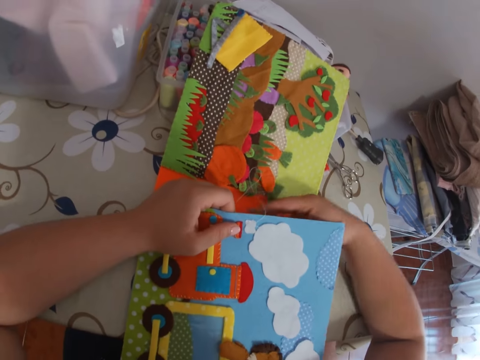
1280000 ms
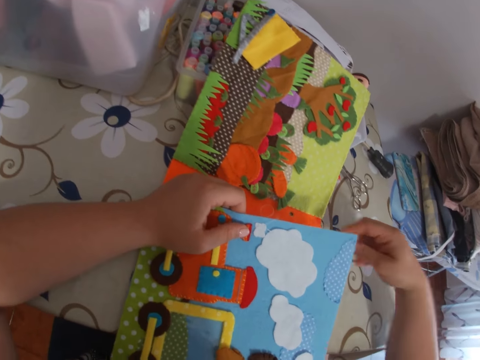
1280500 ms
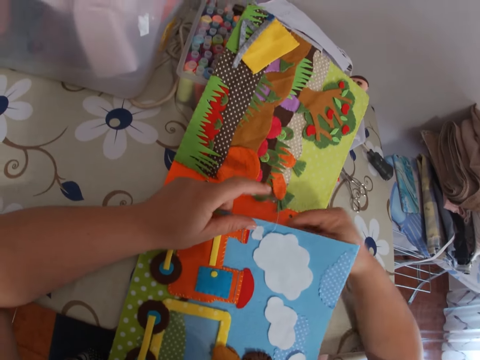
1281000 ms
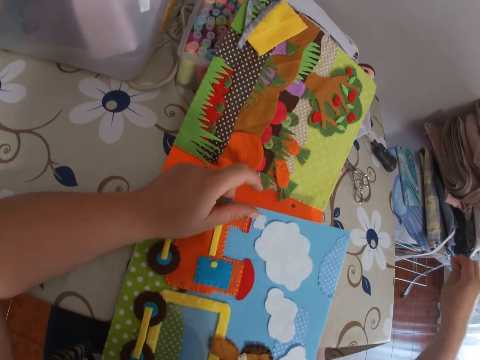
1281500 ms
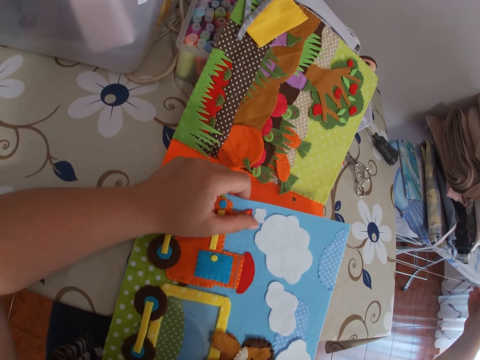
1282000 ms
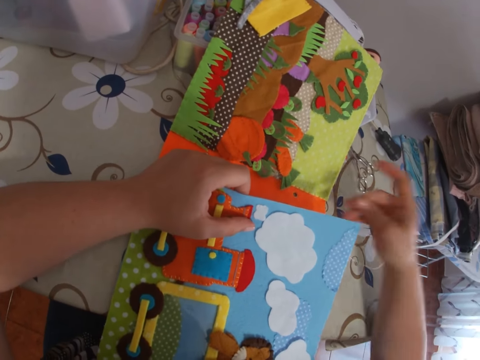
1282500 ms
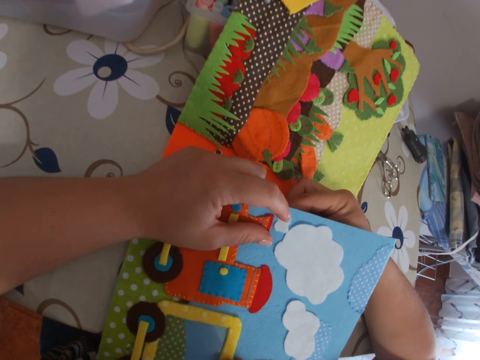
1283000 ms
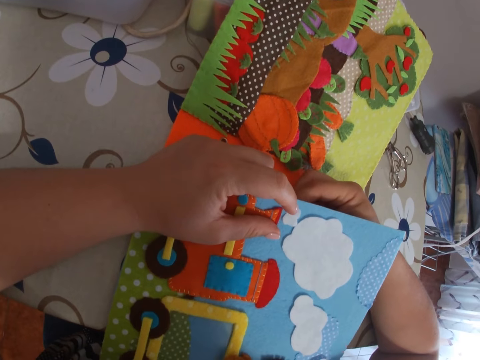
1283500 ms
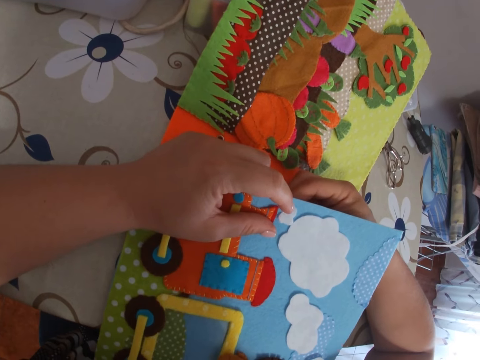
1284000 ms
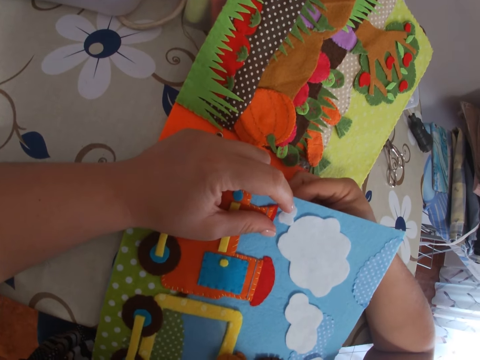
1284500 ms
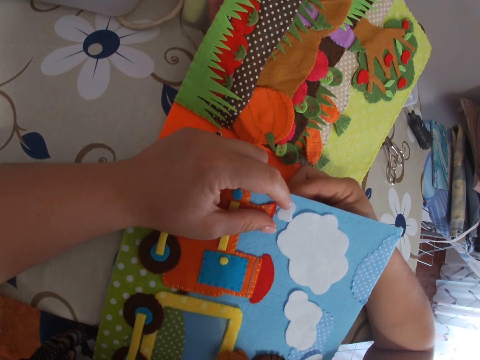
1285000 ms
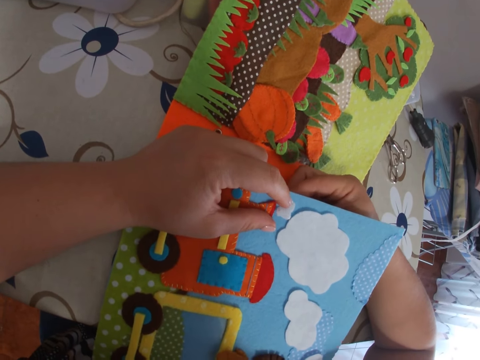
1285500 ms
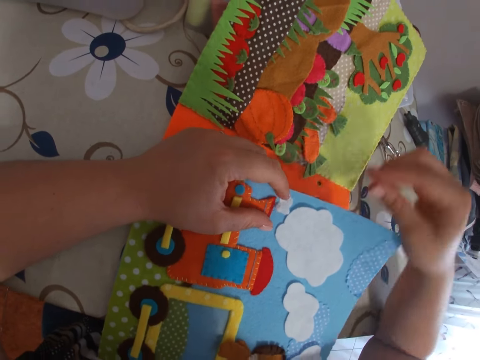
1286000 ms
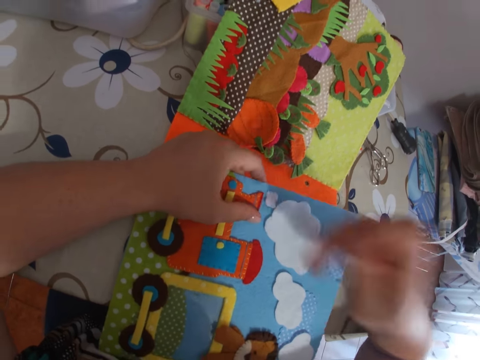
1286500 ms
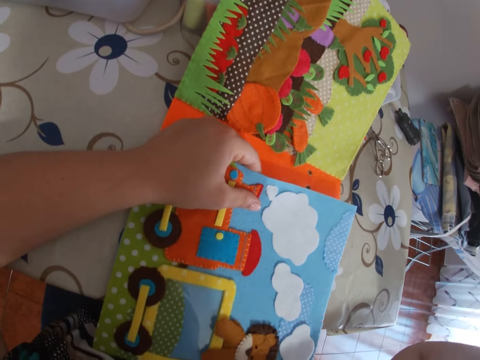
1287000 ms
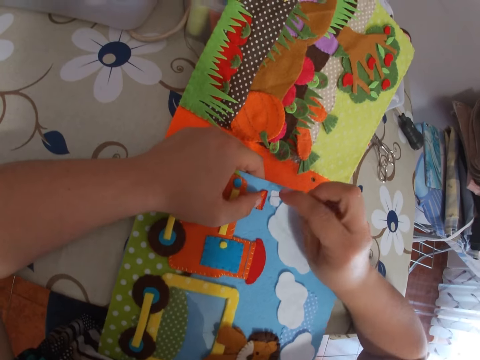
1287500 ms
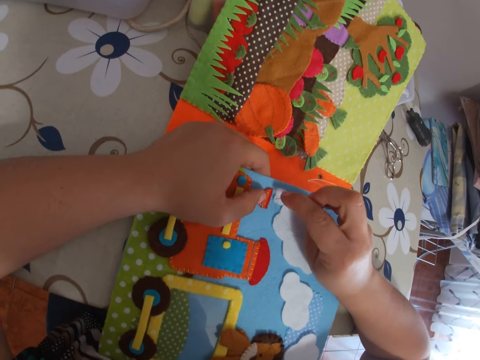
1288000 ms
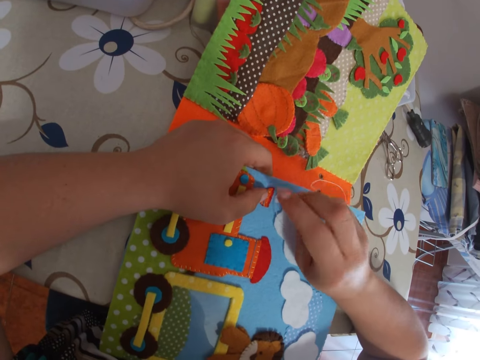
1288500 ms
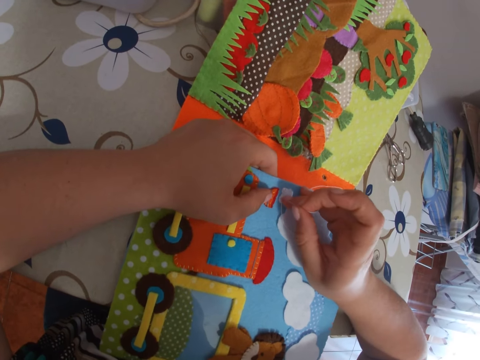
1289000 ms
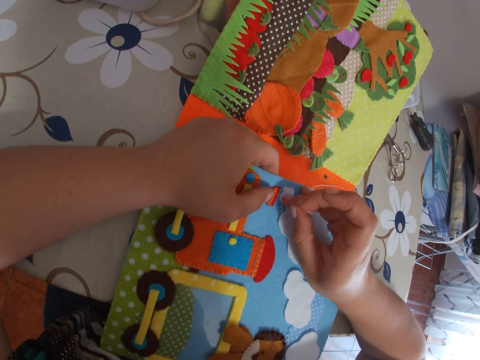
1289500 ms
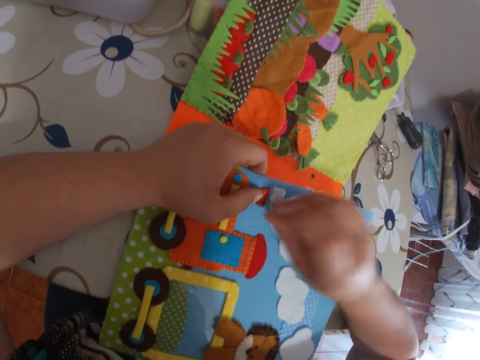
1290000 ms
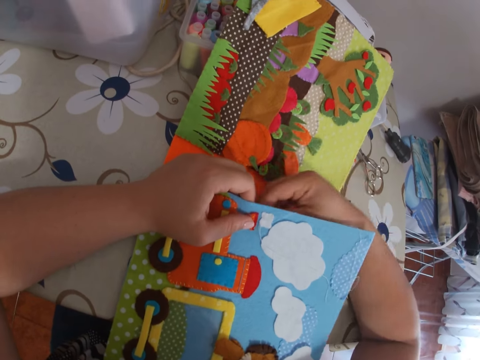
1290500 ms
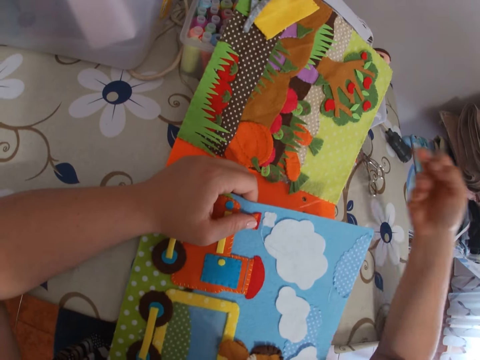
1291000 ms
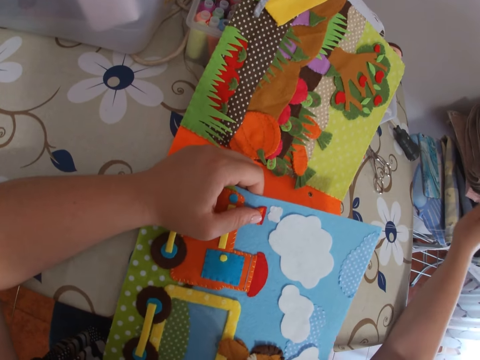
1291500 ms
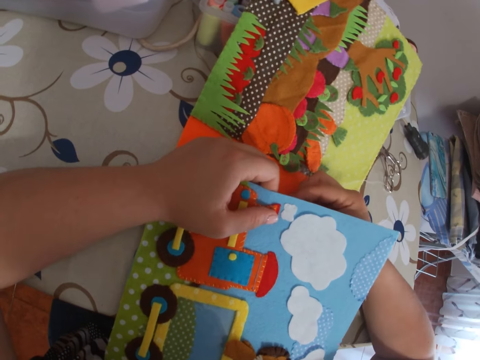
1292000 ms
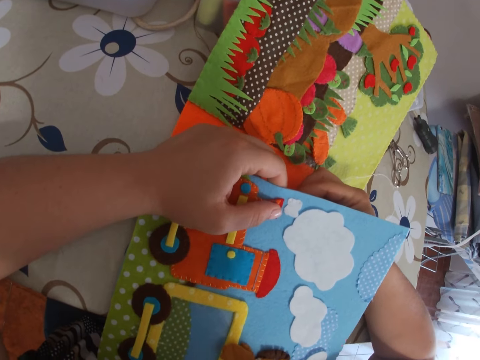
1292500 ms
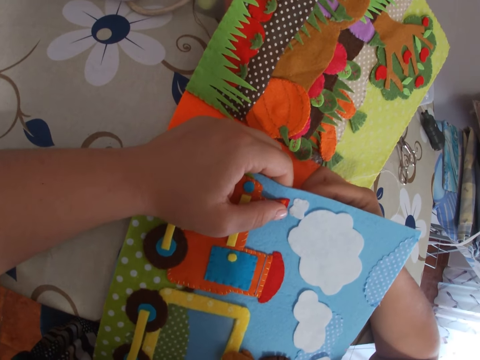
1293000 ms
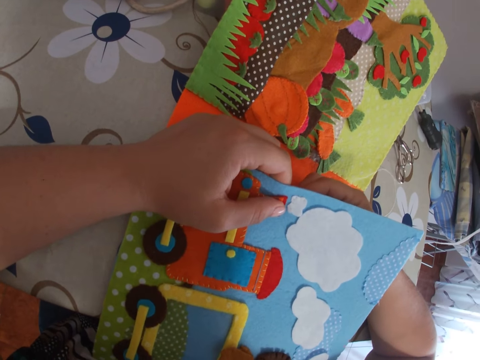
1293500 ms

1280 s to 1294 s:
The camera wearer pulls the needle with thread through the paper. She sticks the needle with thread on the paper. She sews the cardboard with the needle. She pulls the needle with thread through the paper with her right hand. She sticks the needle with thread on the paper. She sews the cardboard with the needle. She pulls the needle with thread through the paper with her right hand. She sticks the needle with thread on the paper. She sews the cardboard with the needle.

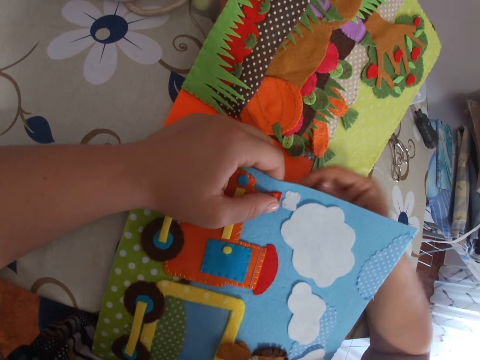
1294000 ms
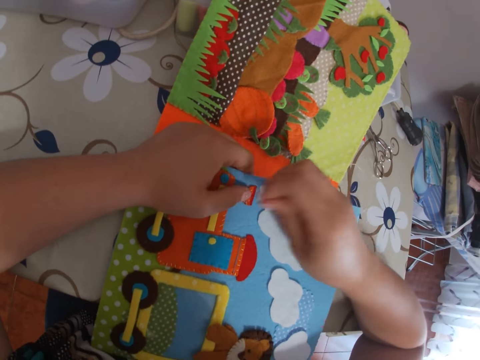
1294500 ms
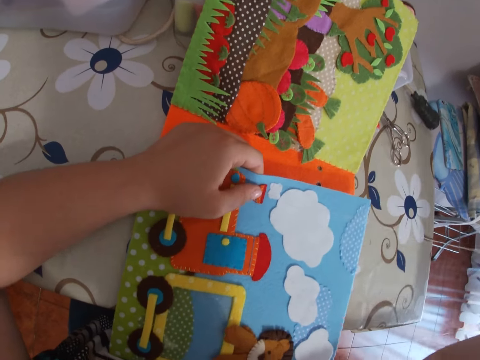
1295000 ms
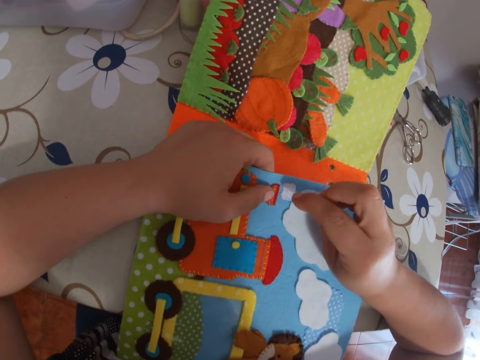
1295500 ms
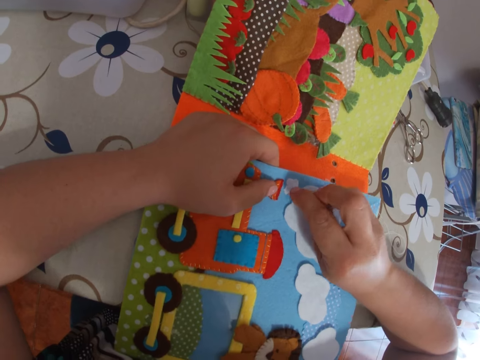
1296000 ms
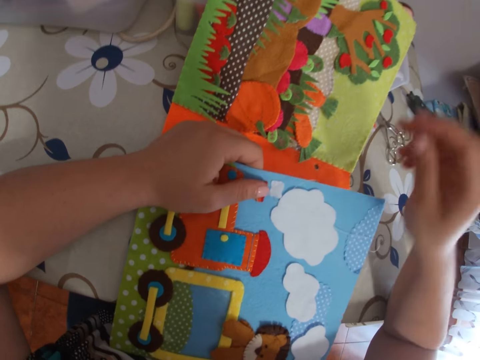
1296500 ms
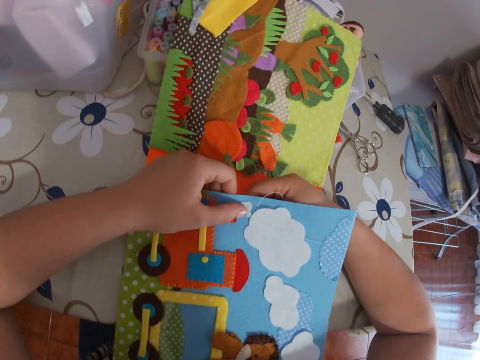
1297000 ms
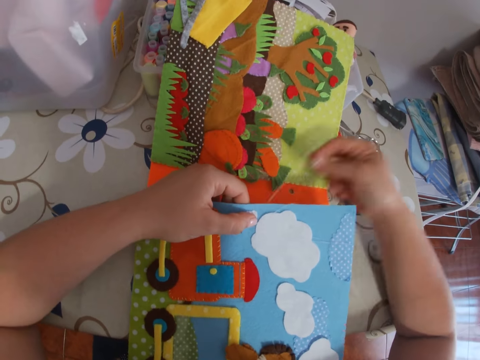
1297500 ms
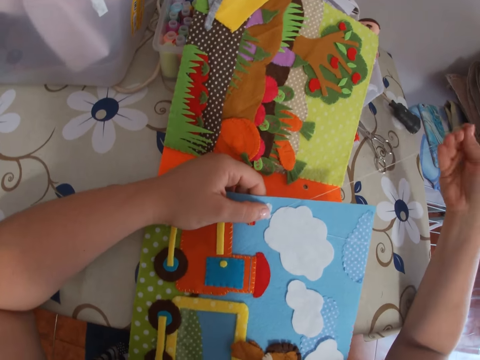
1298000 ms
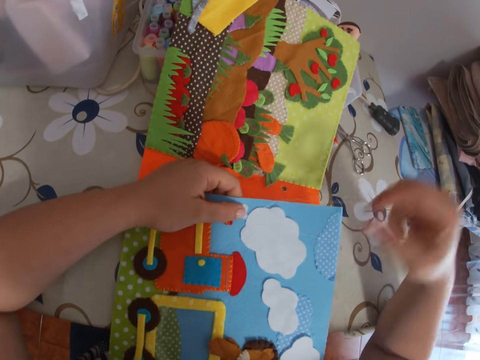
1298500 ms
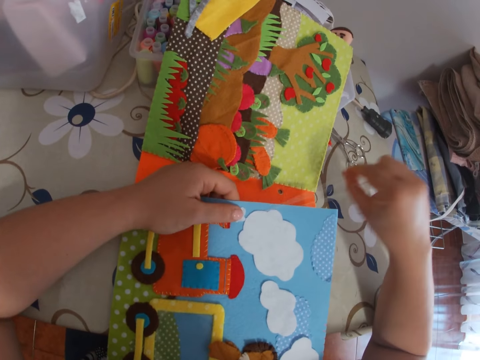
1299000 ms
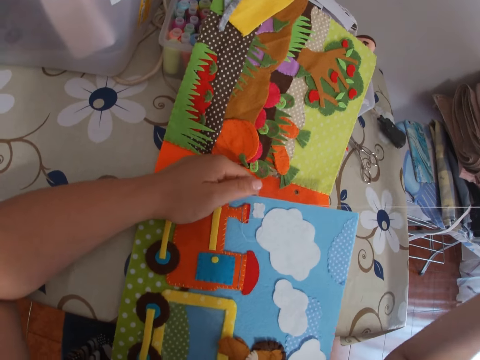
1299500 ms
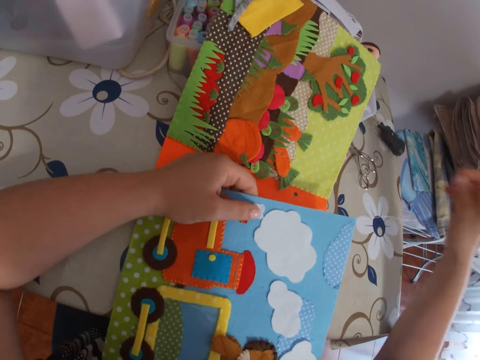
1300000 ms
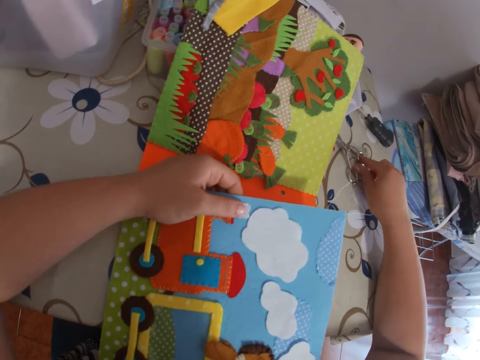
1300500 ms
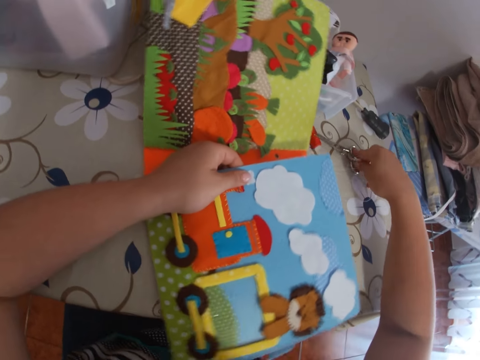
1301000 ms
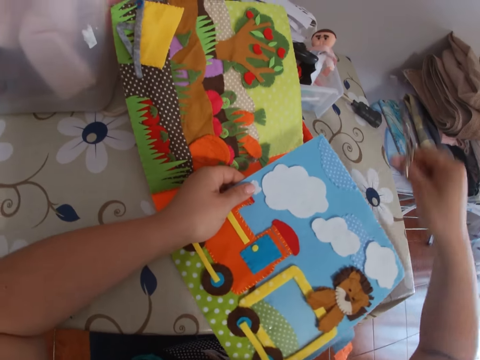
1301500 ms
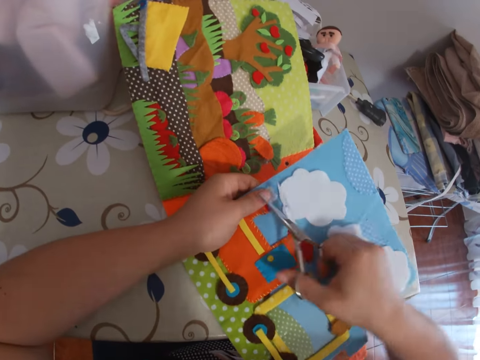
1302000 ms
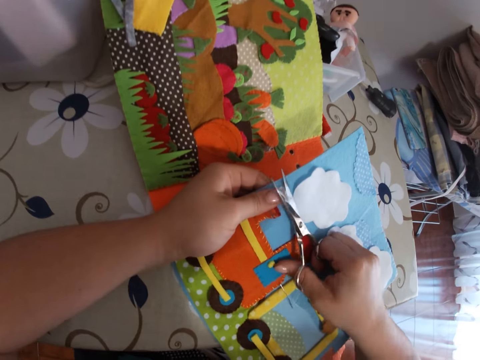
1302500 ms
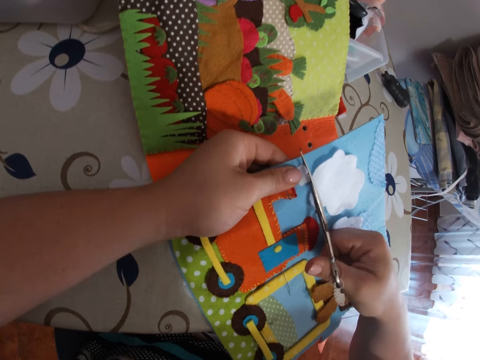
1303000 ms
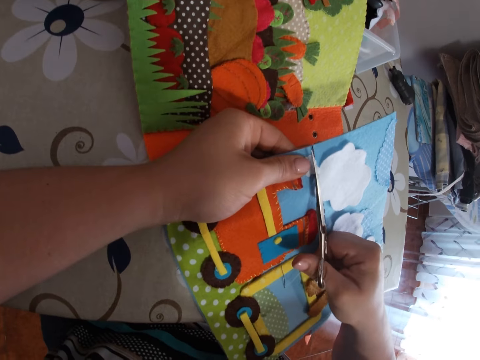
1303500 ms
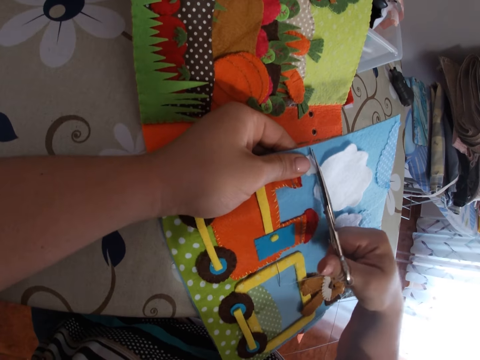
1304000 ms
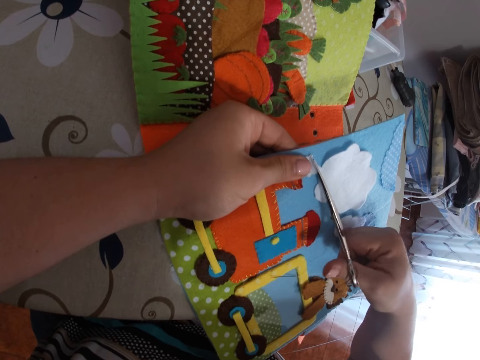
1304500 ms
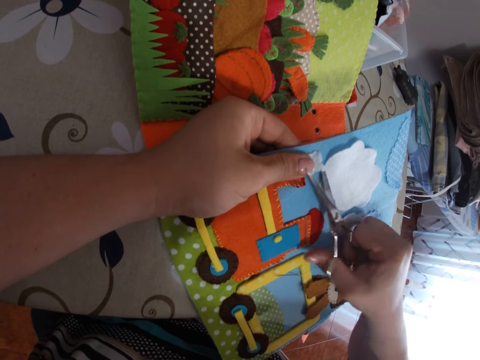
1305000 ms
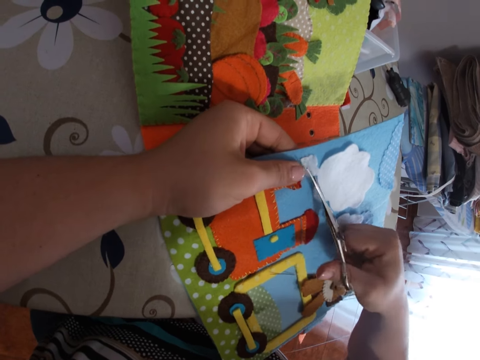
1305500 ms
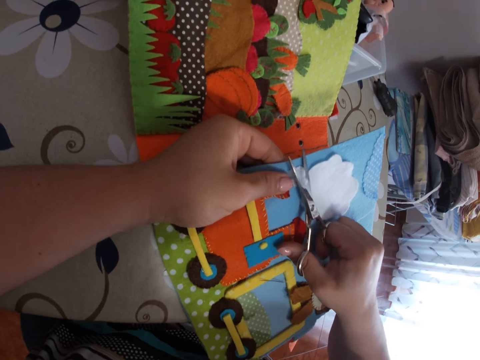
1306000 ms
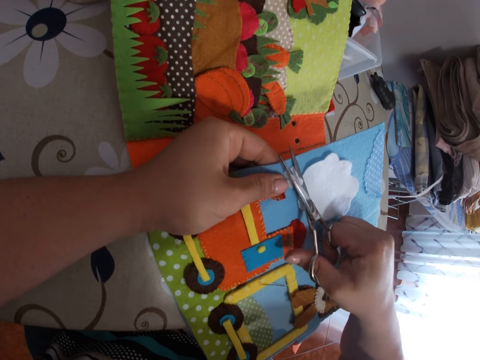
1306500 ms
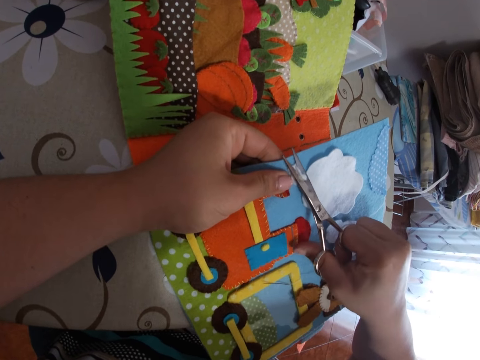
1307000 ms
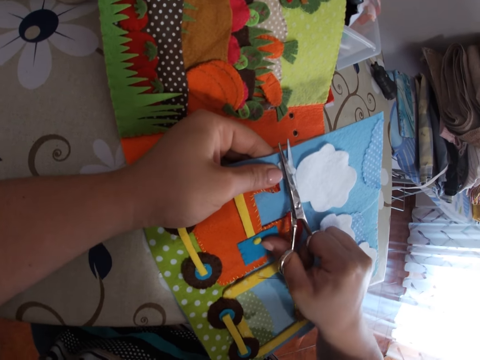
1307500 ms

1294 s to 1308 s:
The camera wearer pulls the needle with thread through the paper with her right hand. She sticks the needle with thread on the paper. She sews the cardboard with the needle. She pulls the needle with thread through the paper with her right hand. She adjusts the thread. She pulls the needle with thread through the paper. She places the needle on the table. She turns the paper book. She picks up the scissors on the table with her right hand. She cuts the piece of cloth or fabric on the cardboard with the scissors.
